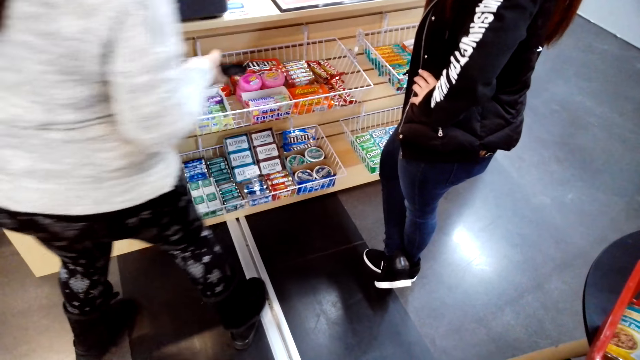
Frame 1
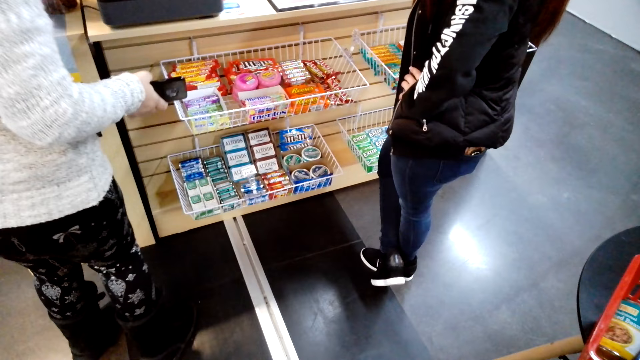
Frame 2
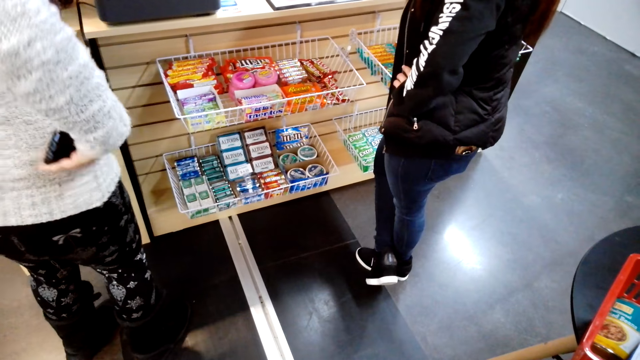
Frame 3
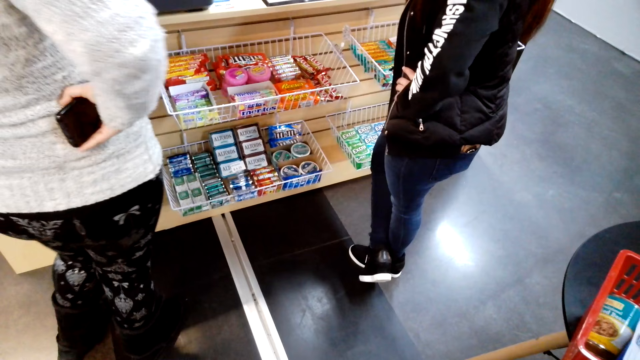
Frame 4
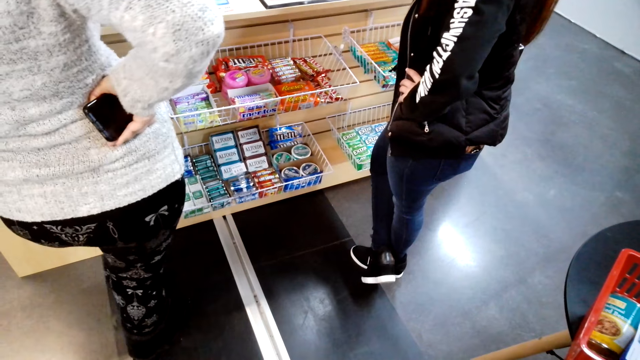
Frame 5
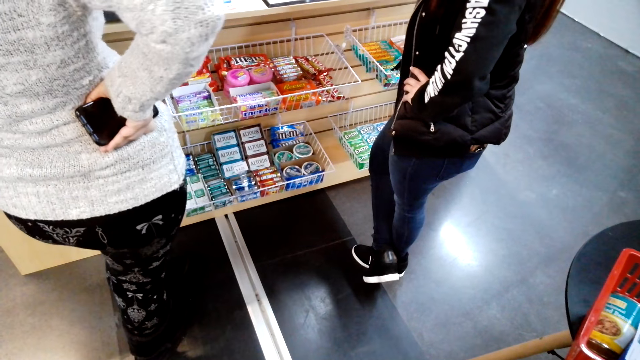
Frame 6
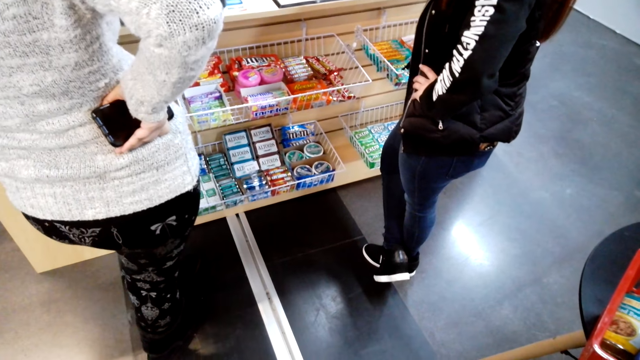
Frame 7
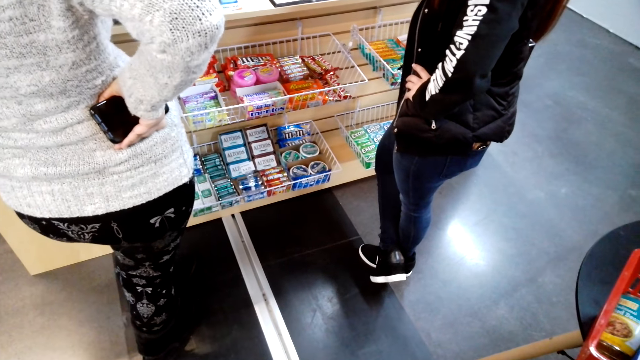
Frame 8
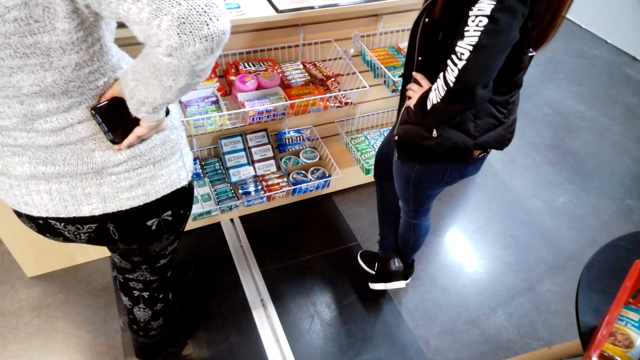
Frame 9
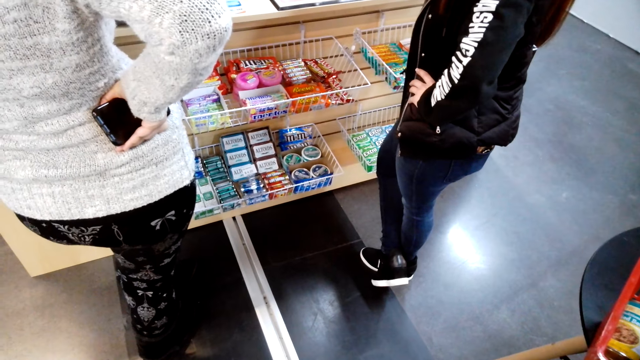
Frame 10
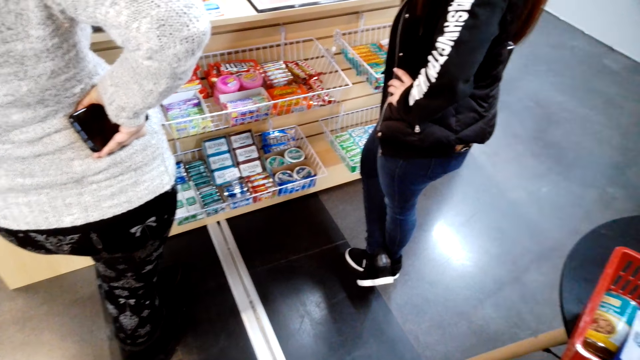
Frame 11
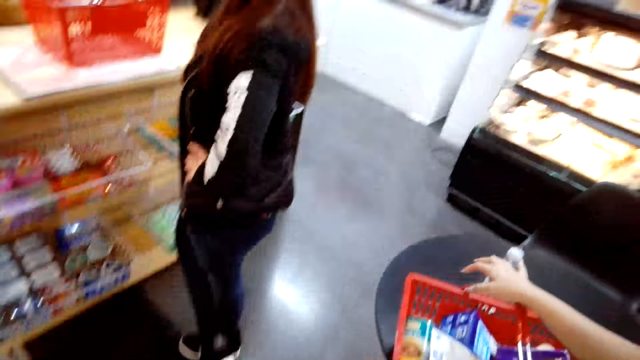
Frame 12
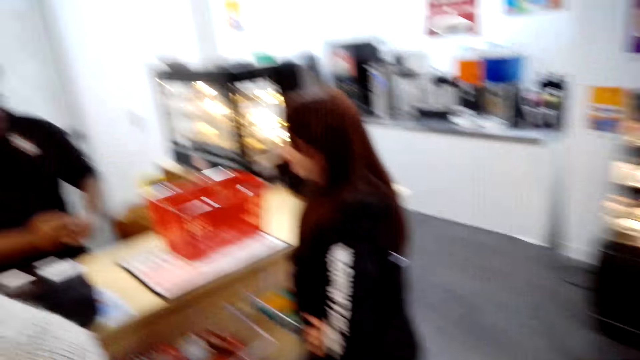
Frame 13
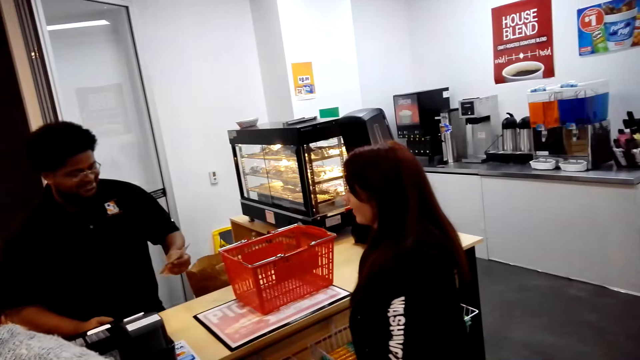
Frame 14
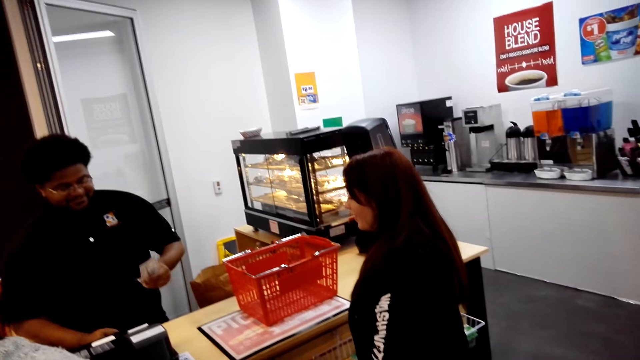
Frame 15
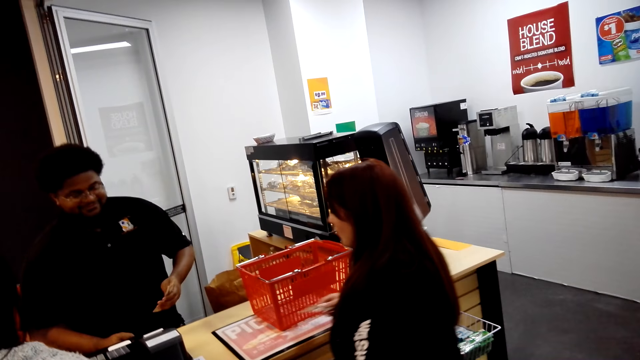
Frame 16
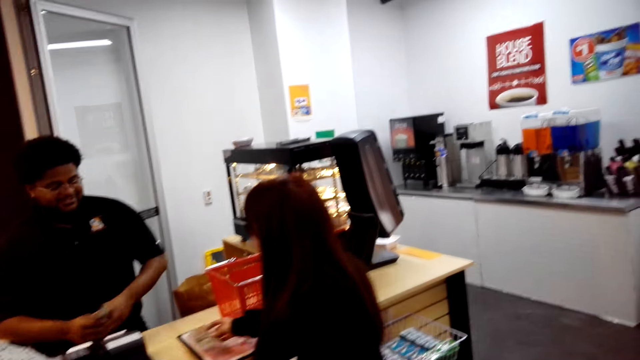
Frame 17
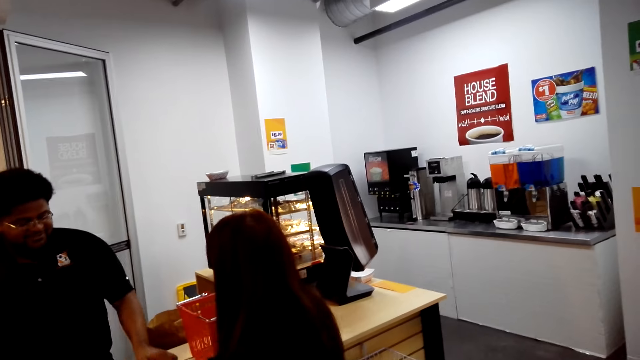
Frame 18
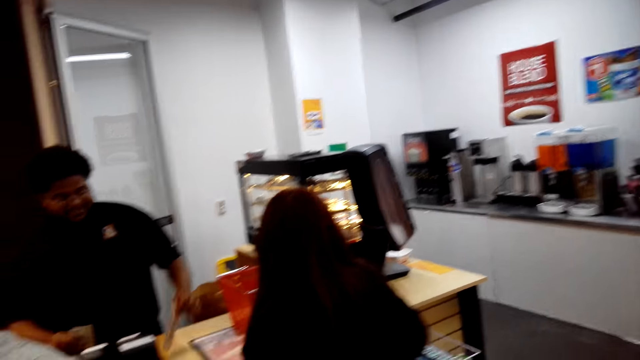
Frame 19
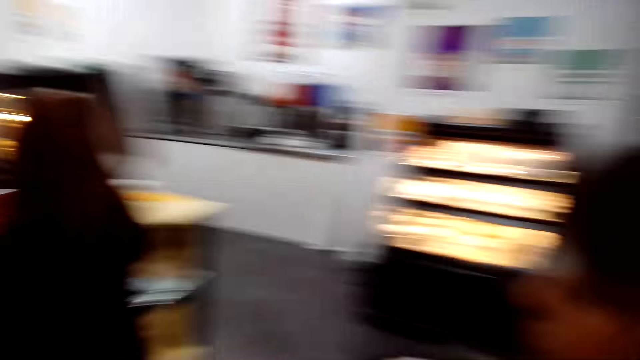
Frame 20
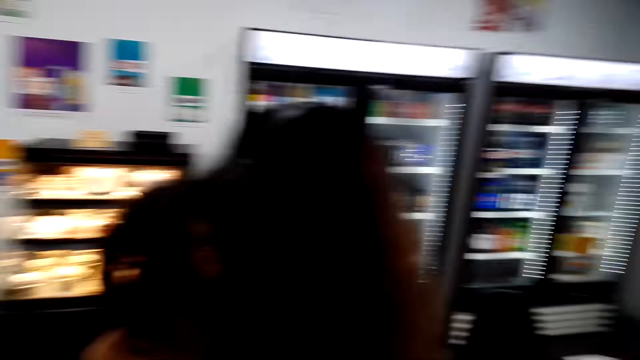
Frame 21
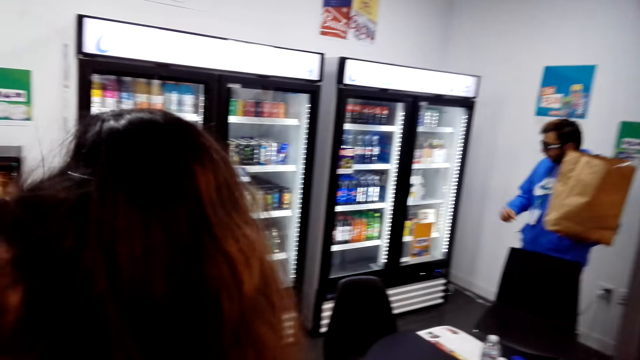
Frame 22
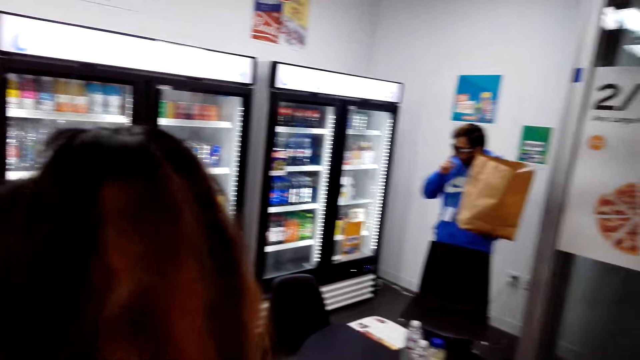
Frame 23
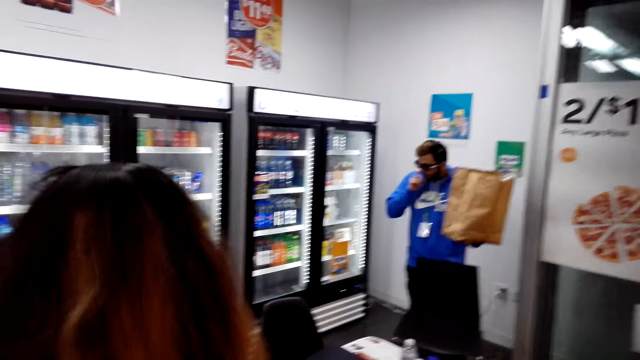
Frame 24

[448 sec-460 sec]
The camera wearer looks around the convenience store.

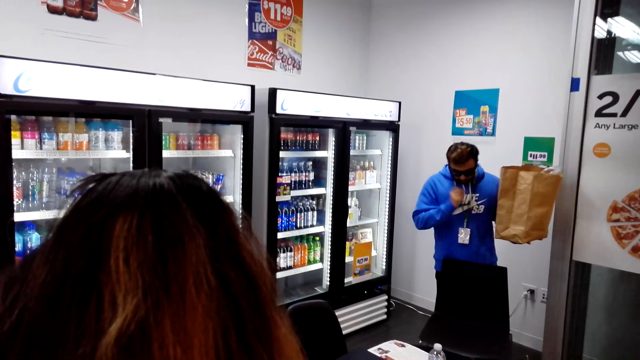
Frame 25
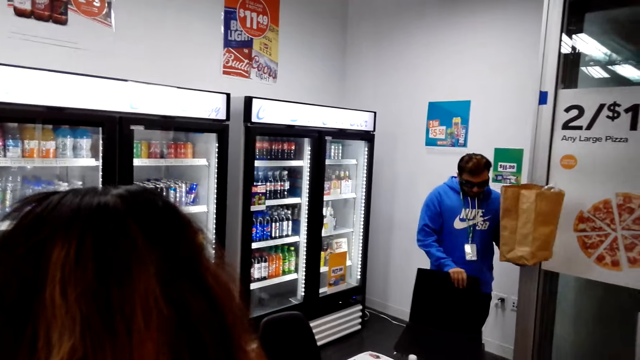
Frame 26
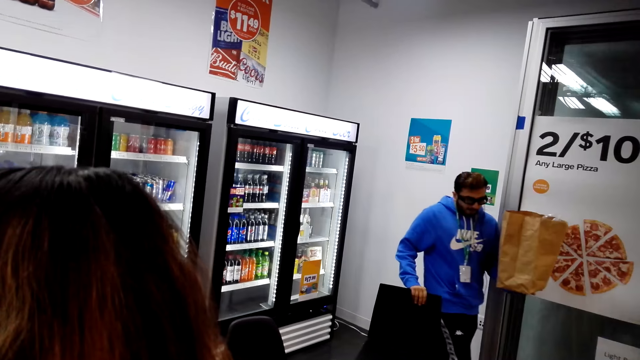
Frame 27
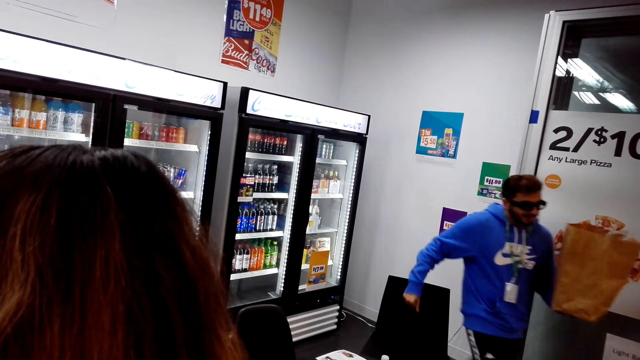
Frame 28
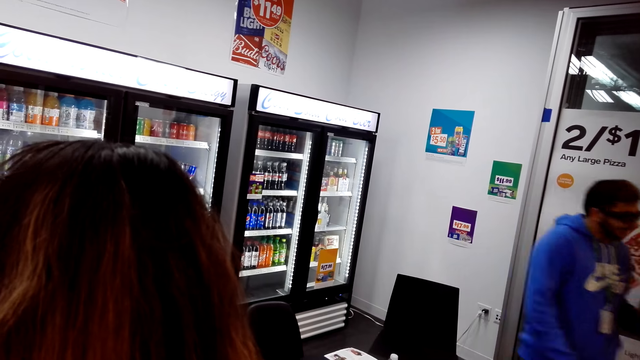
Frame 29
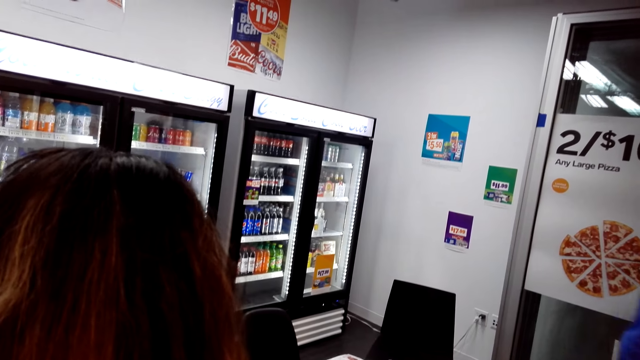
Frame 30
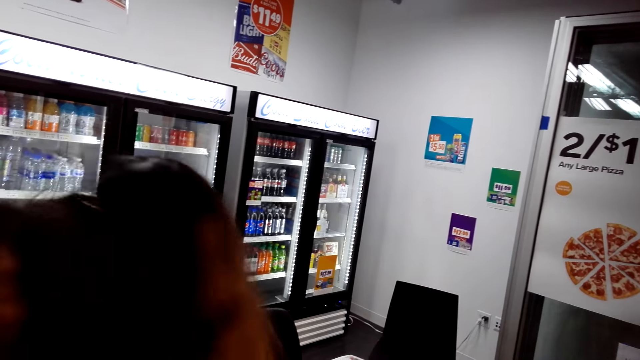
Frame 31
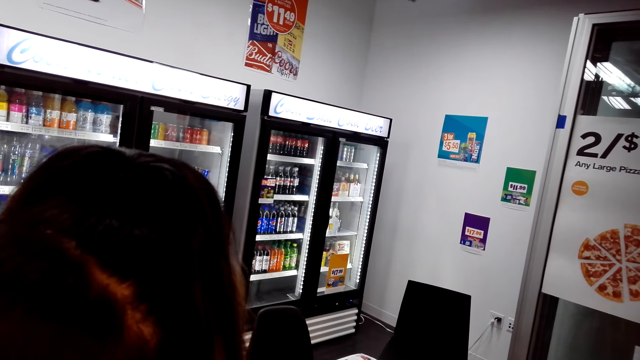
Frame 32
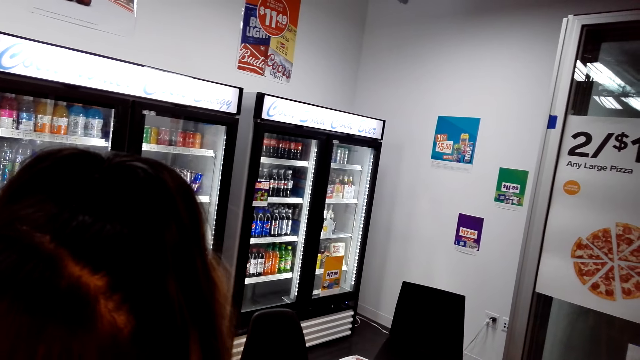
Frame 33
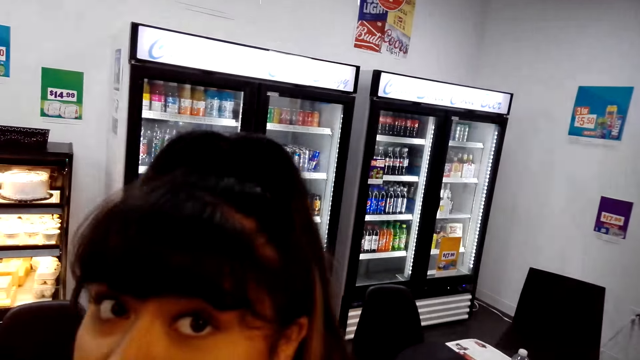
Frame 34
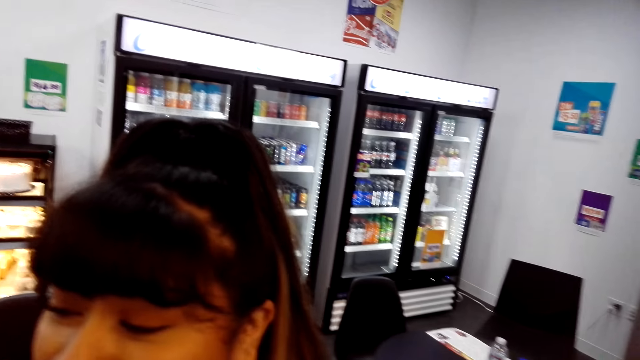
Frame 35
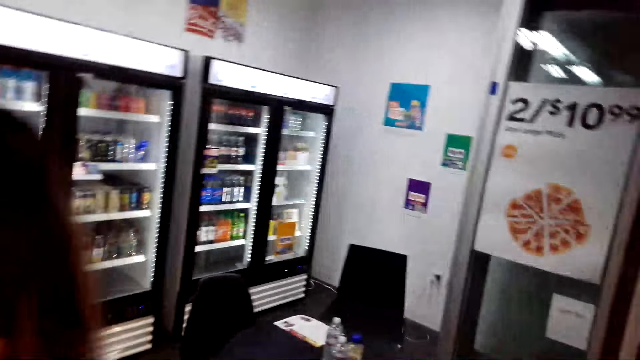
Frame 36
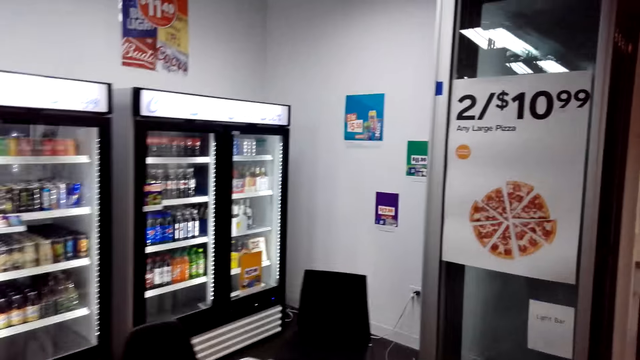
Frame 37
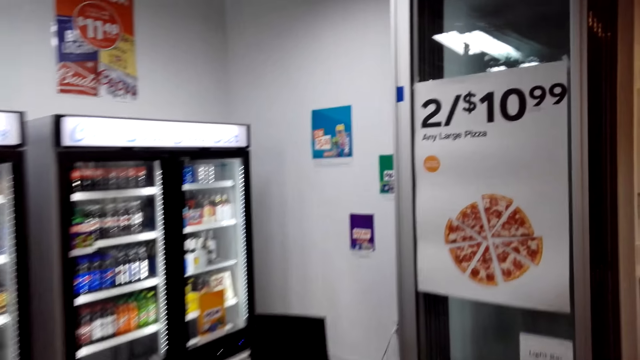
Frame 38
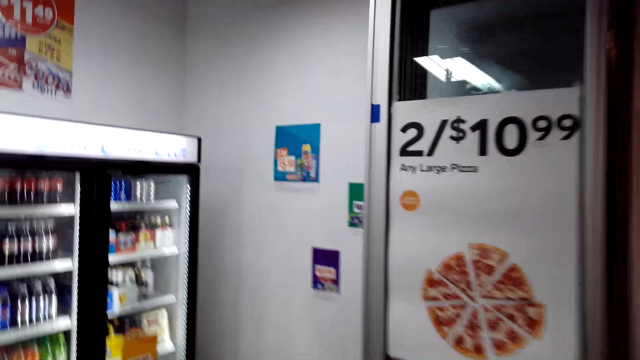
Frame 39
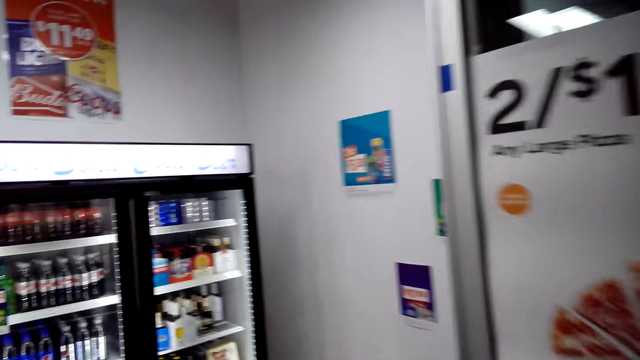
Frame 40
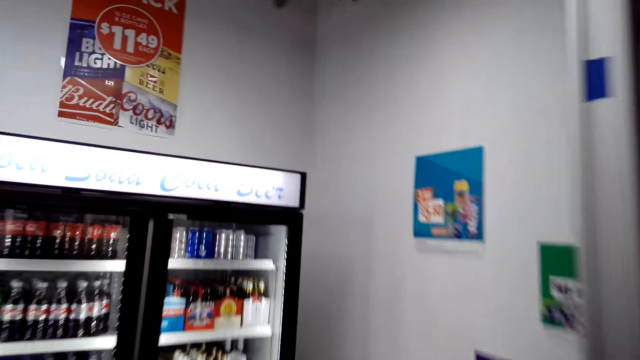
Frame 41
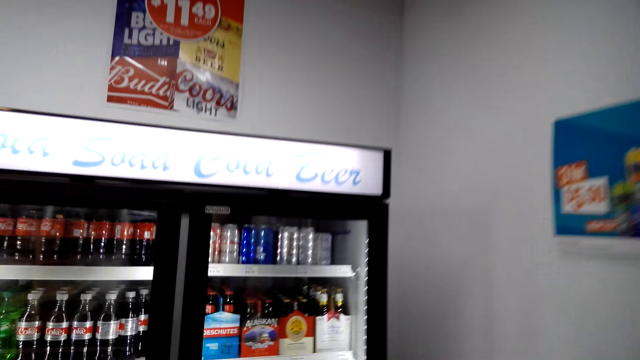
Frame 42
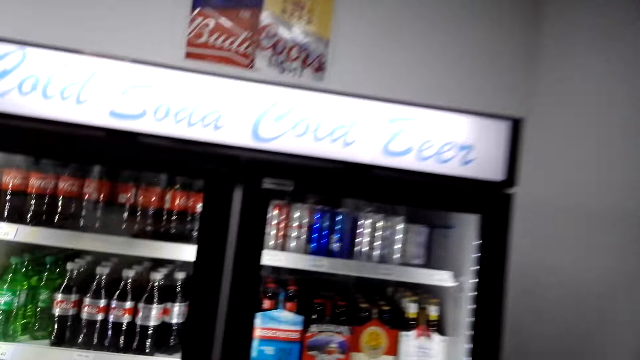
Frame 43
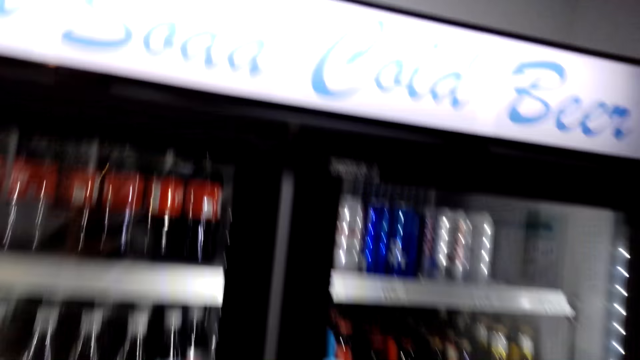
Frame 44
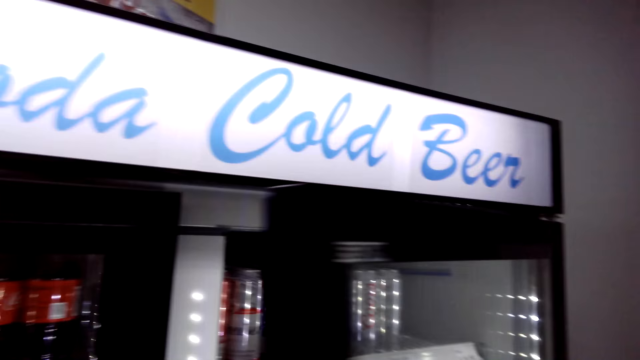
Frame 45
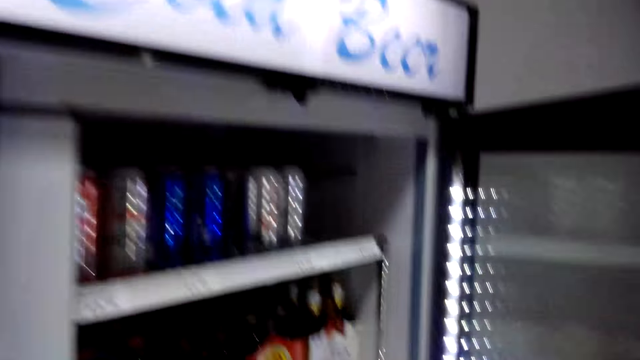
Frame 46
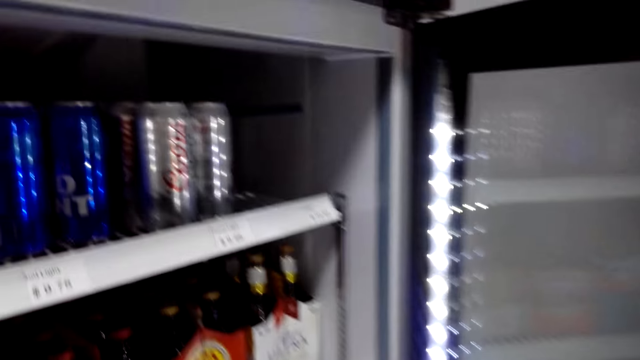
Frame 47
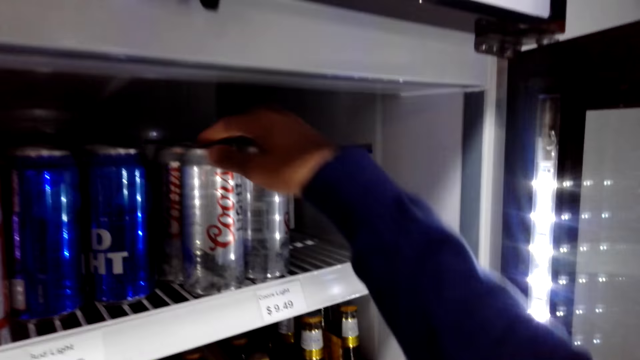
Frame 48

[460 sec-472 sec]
The camera wearer converses with a person. He walks towards the fridge with drinks. He opens the fridge with his right hand.
